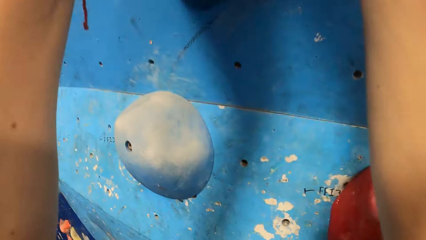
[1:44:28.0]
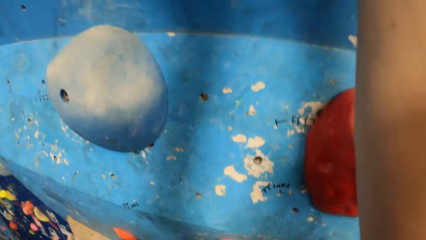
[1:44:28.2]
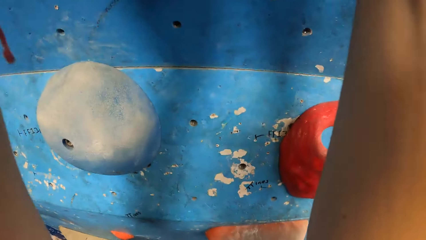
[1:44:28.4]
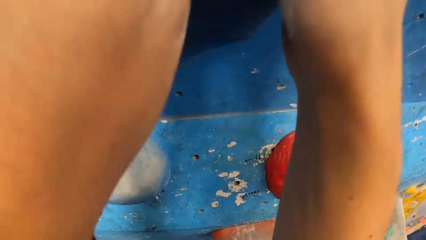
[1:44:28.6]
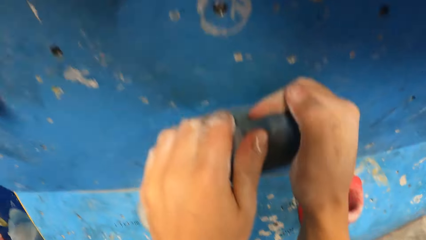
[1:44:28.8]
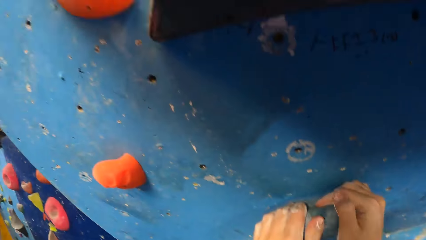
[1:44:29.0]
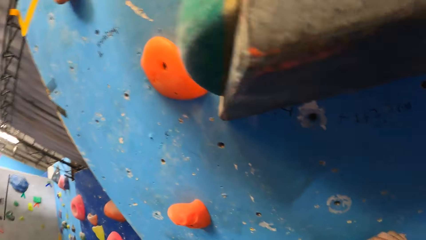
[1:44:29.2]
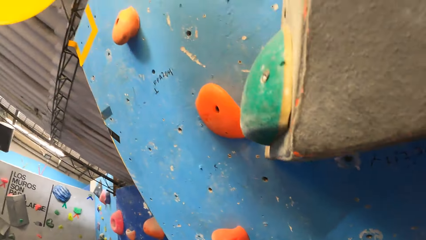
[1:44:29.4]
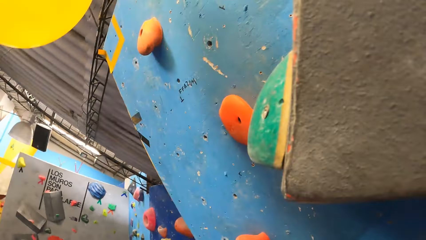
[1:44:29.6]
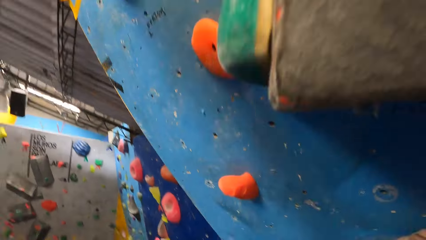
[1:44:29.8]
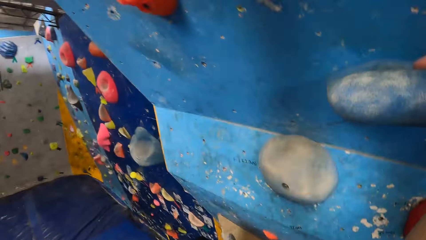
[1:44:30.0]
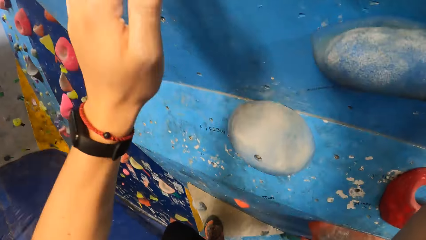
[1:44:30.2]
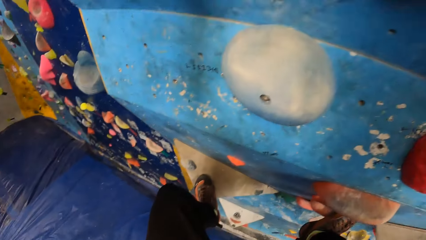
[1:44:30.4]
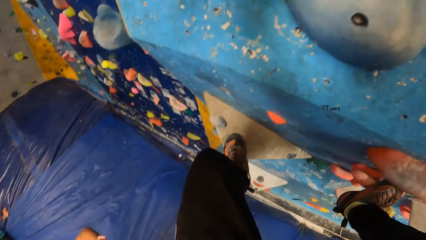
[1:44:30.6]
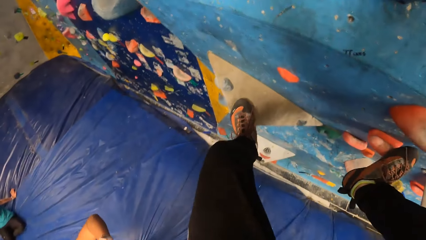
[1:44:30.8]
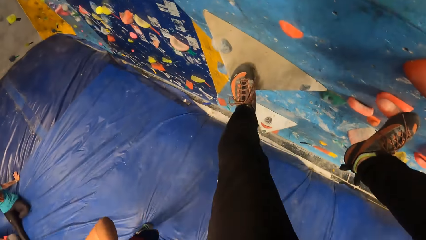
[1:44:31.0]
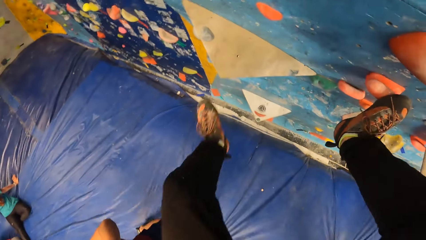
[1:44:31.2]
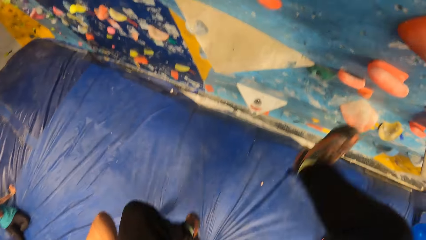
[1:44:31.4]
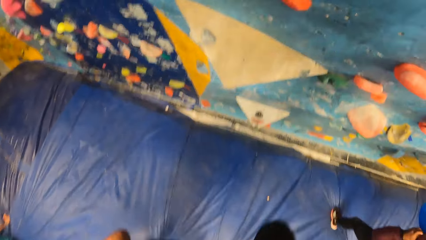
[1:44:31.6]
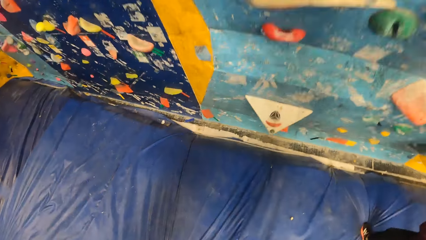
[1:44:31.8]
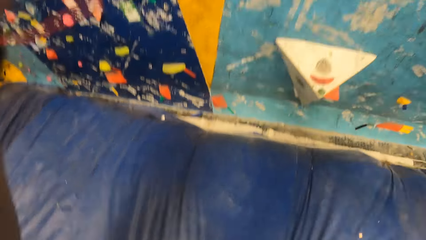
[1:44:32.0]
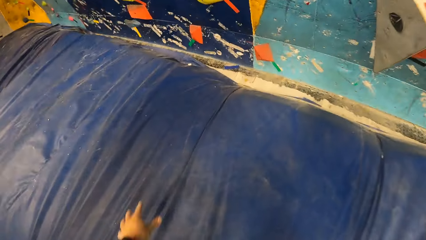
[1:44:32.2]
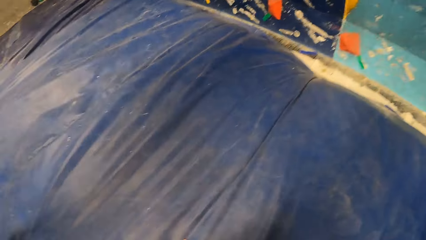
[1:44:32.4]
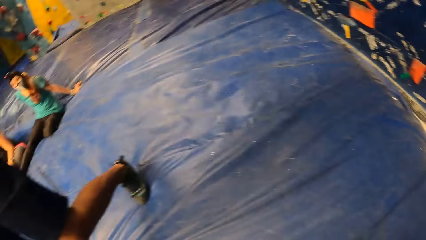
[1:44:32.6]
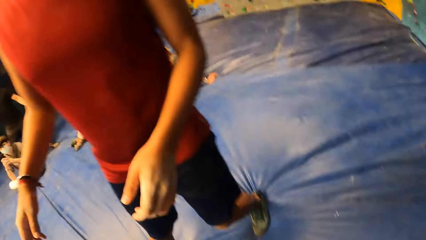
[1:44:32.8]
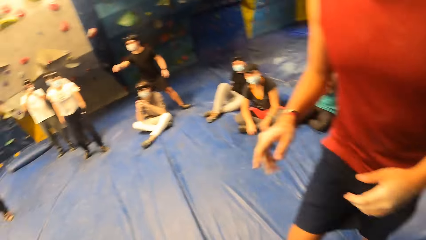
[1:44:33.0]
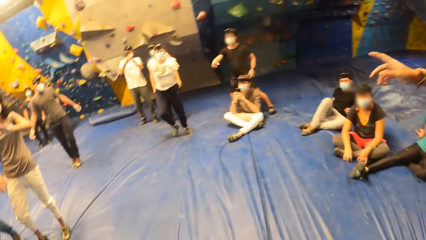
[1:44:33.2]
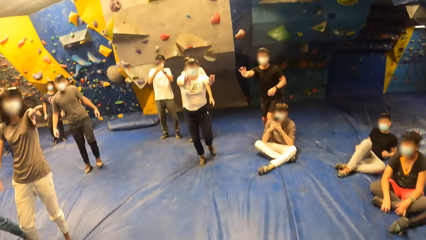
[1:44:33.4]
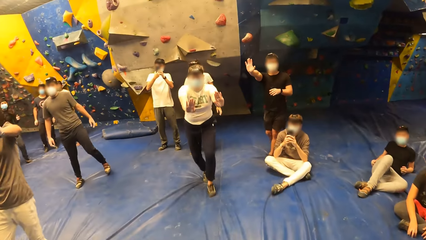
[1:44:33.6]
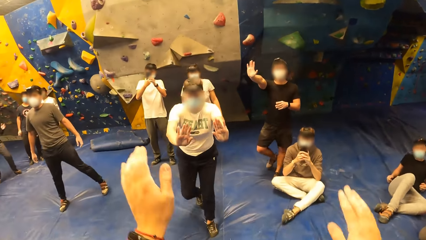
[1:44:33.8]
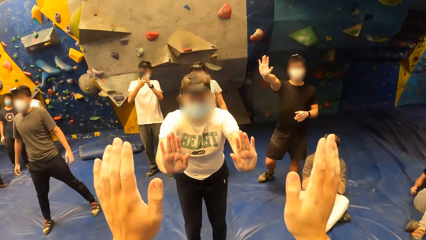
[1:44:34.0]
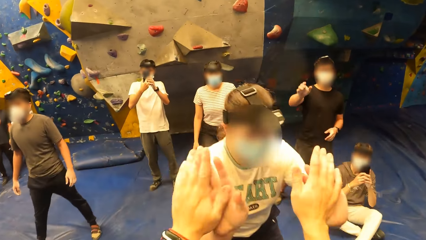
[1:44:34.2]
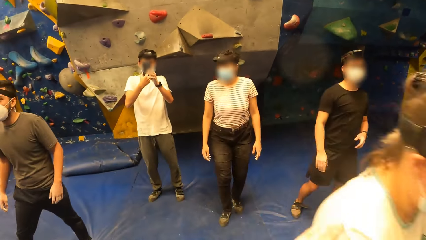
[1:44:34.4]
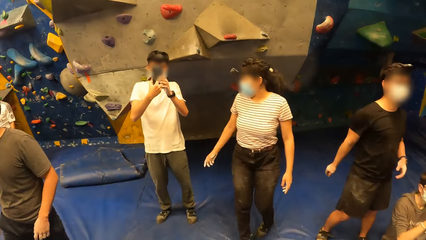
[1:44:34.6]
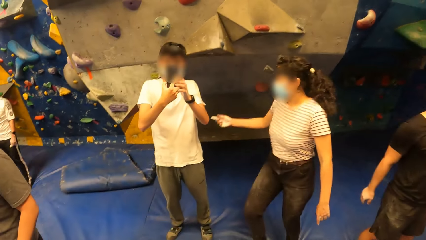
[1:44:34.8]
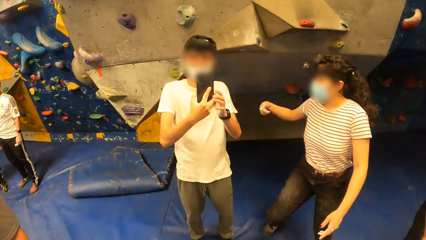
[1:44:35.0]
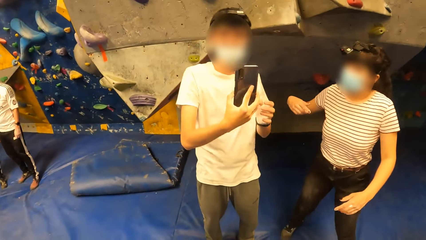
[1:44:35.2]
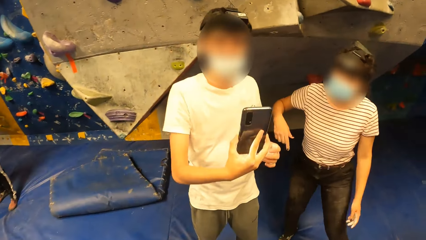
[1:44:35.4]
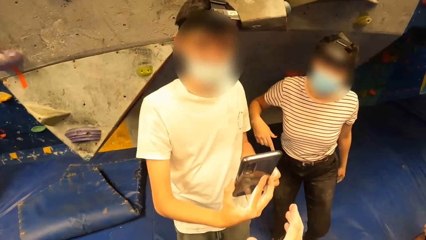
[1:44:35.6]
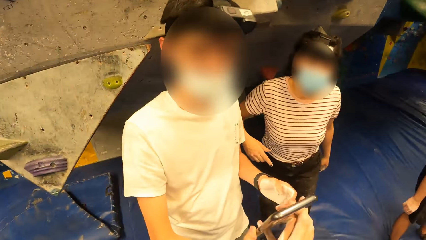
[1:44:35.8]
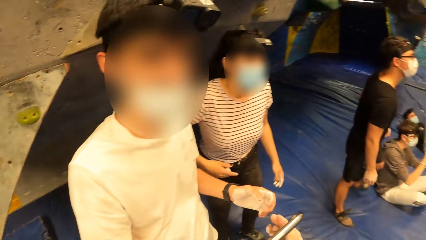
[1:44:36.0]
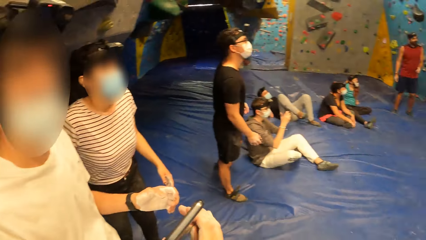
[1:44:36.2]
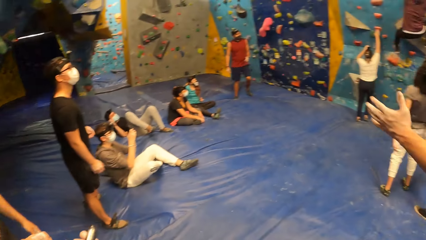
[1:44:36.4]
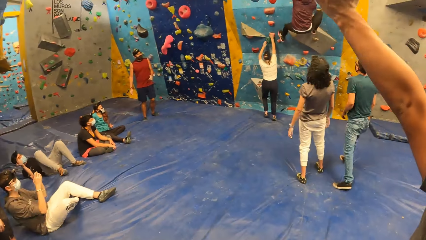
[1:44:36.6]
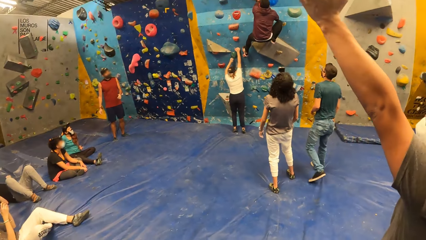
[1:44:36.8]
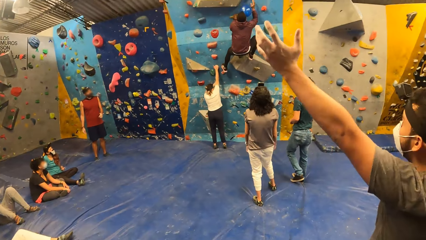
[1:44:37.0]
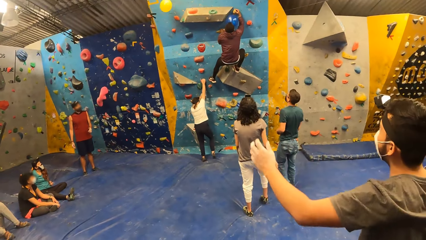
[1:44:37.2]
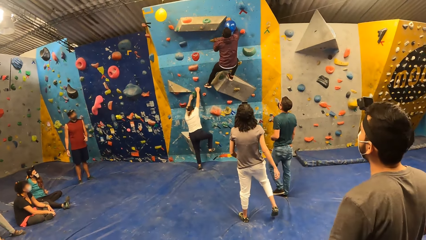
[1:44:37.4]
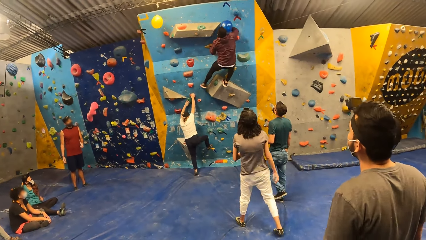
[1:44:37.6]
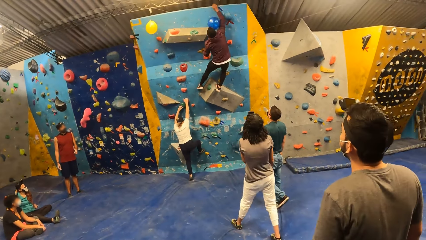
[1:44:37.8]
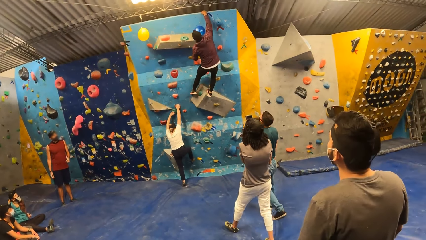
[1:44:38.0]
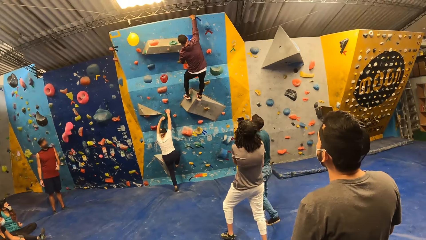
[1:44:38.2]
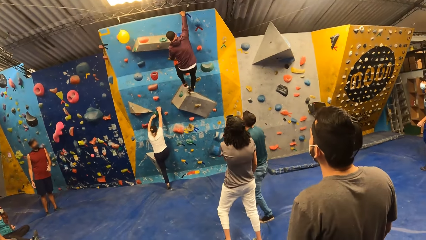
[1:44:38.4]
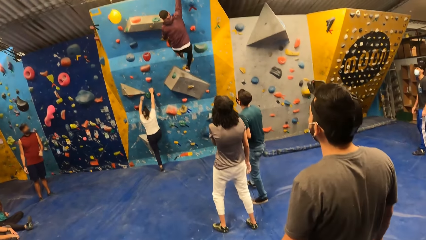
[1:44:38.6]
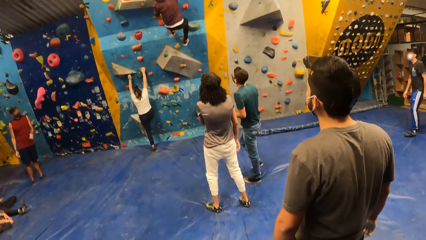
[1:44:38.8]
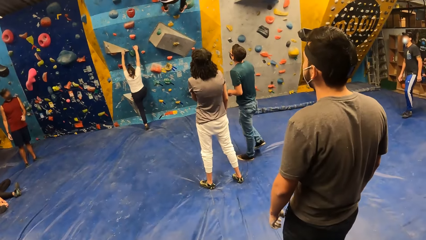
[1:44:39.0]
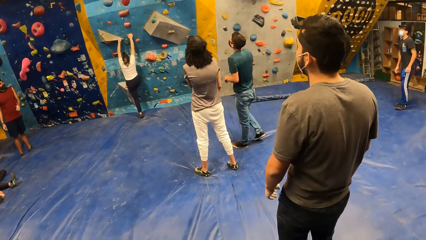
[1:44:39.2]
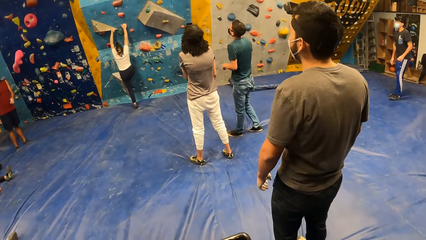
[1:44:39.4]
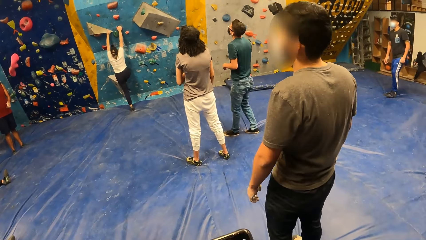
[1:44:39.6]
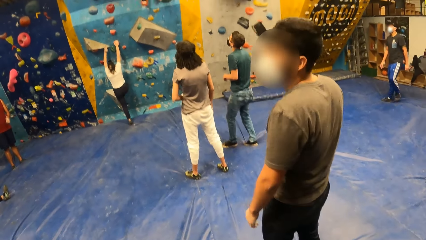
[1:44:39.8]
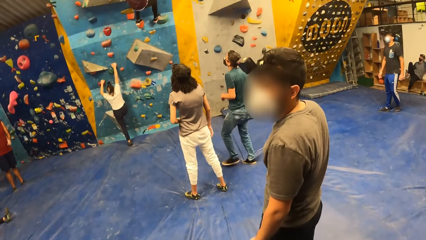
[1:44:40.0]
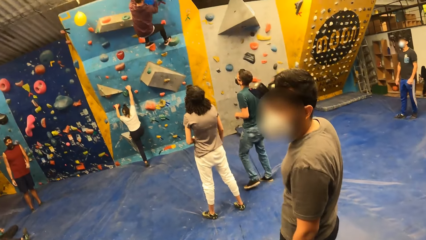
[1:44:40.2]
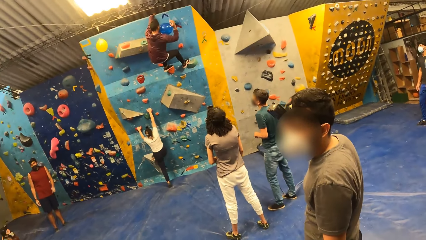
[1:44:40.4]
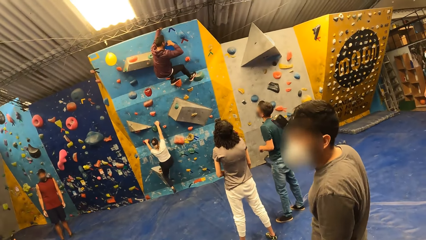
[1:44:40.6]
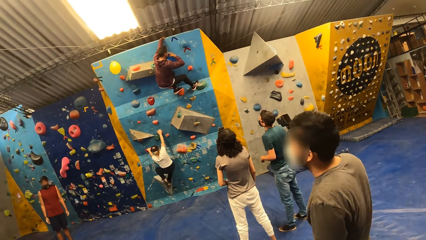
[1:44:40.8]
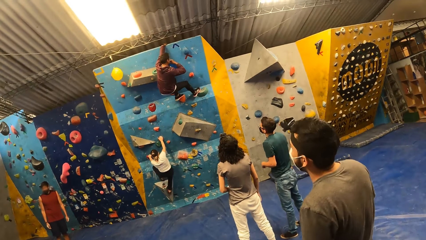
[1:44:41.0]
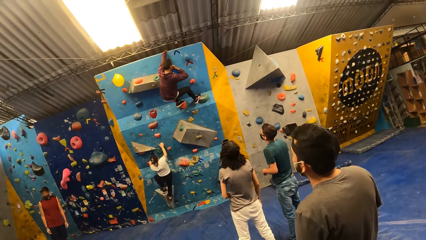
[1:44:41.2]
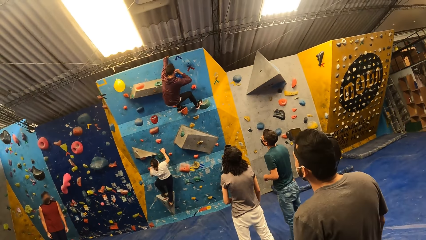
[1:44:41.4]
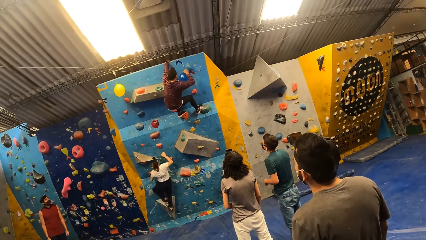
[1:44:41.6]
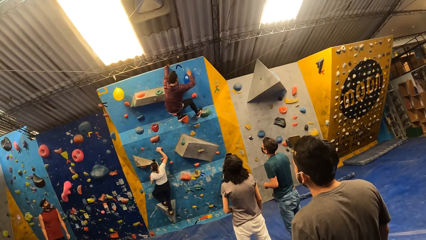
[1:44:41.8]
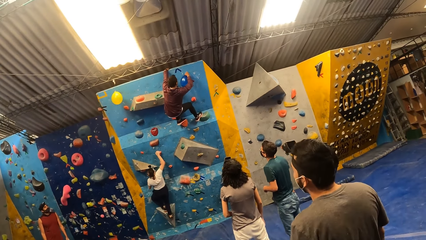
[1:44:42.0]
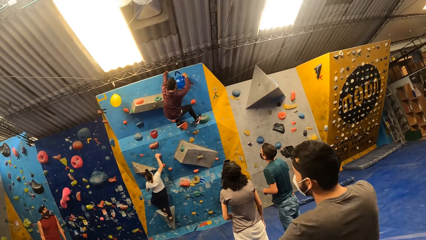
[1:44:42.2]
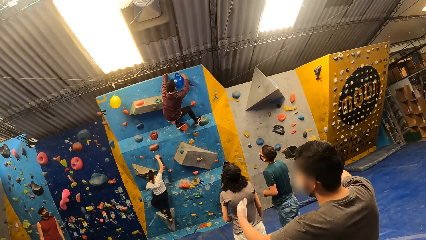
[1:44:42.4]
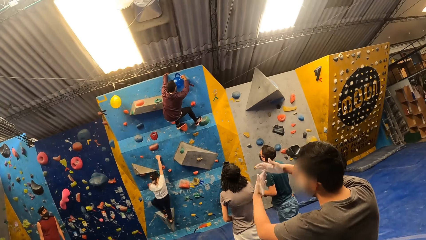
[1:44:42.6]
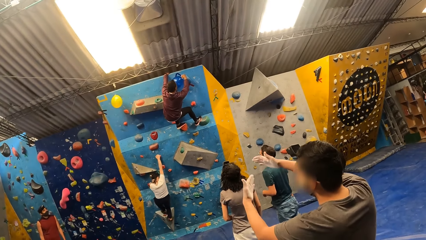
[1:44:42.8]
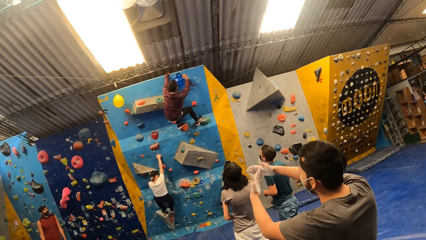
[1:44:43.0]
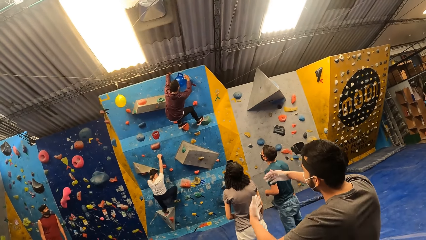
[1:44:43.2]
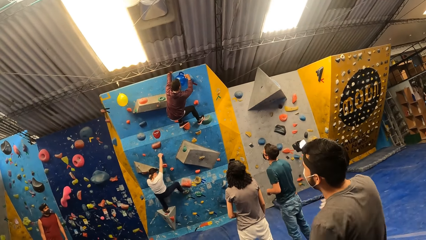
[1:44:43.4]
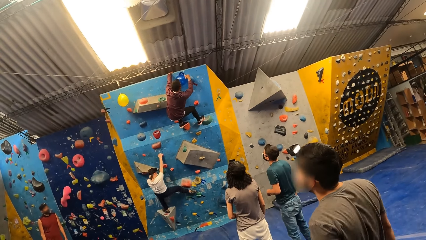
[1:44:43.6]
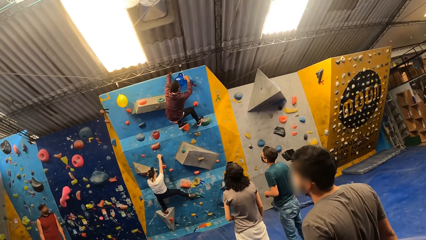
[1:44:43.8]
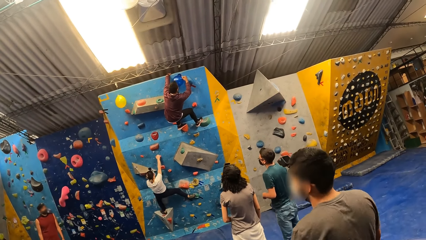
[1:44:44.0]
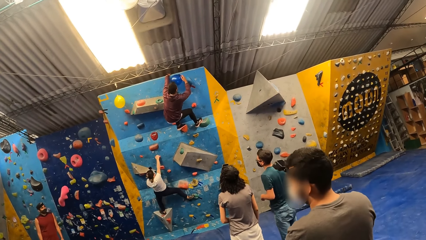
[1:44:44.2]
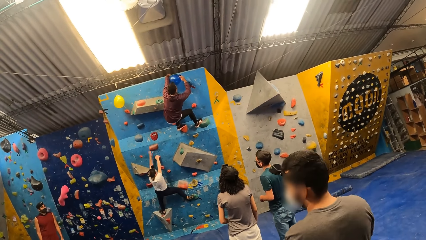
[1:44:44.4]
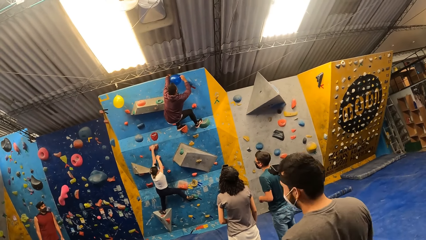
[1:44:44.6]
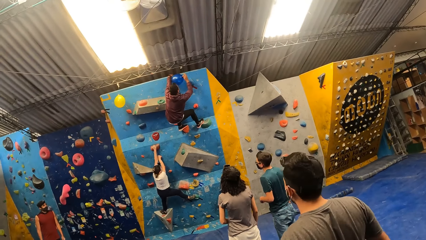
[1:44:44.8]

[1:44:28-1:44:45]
The camera wearer jumps down from the wall. They climb down the wall and shake the palms of the woman with both palms. Another woman interacts with the man. The man takes footage of the camera wearer with the phone in both hands. The man gives the camera wearer the phone with his right hand. Another man climbs the wall with both hands. The first woman climbs the wall with both hands. The other man hangs a balloon at the top of the wall with his right hand.
